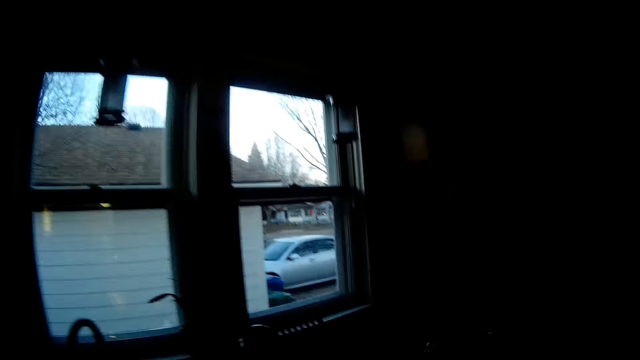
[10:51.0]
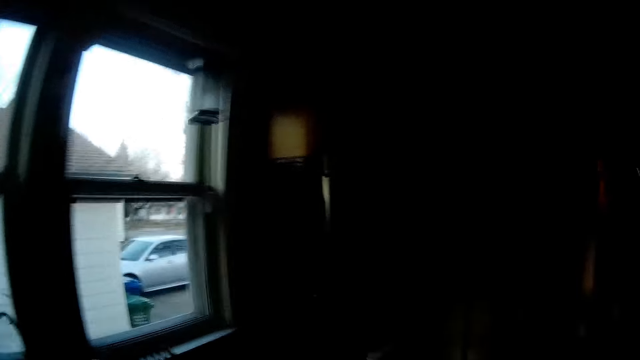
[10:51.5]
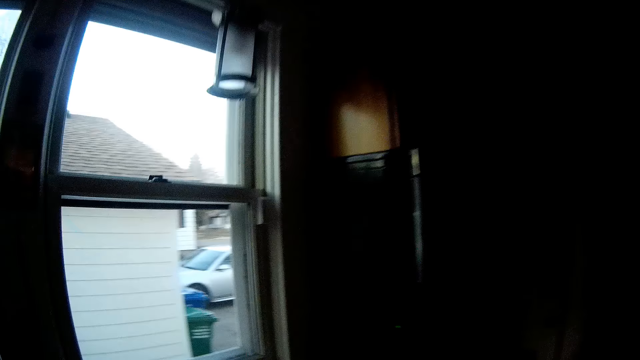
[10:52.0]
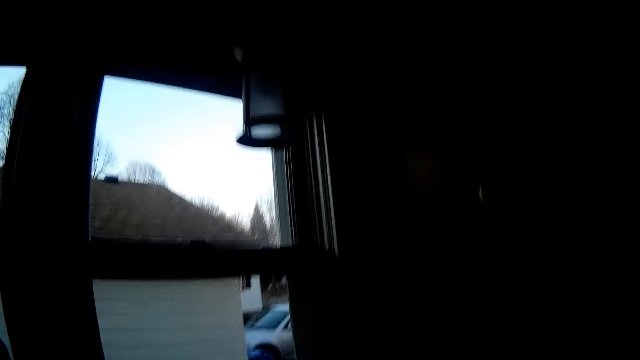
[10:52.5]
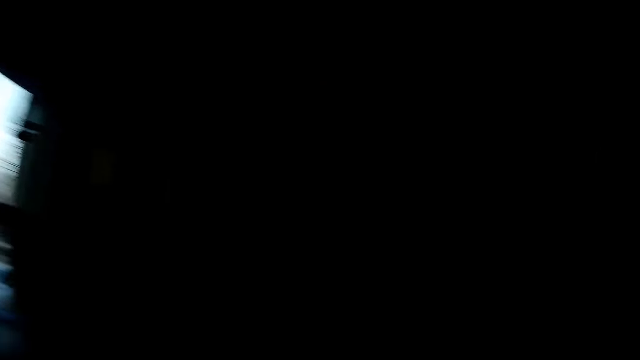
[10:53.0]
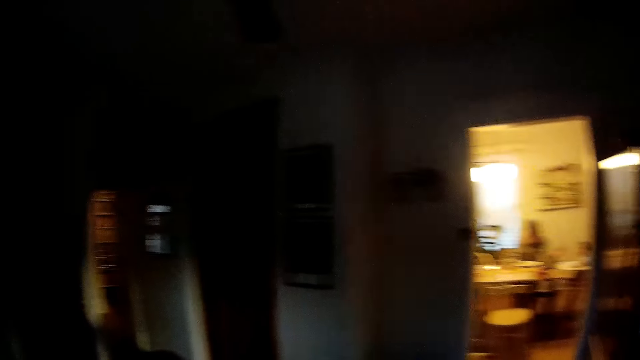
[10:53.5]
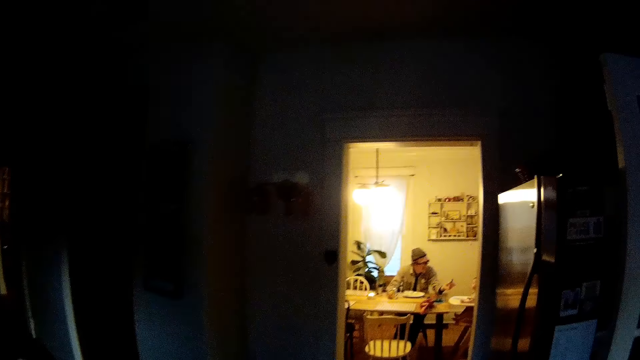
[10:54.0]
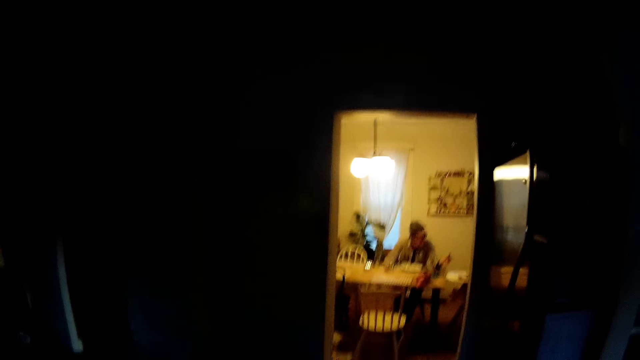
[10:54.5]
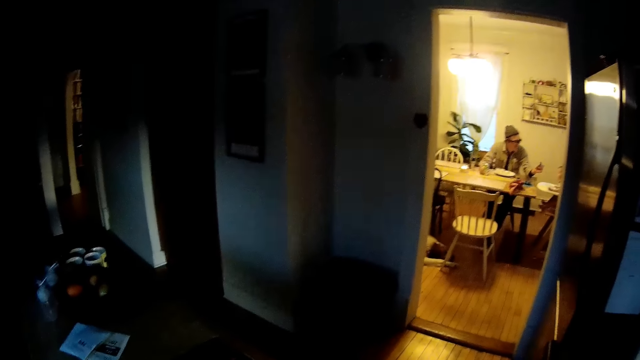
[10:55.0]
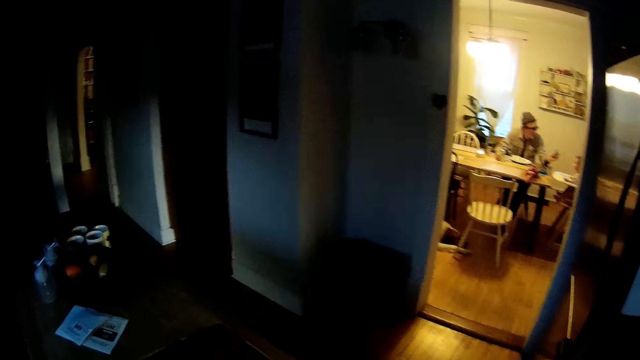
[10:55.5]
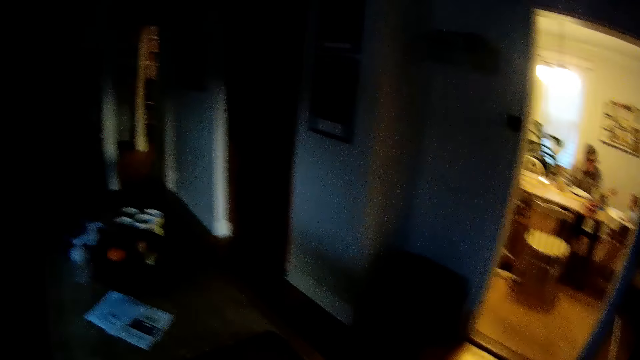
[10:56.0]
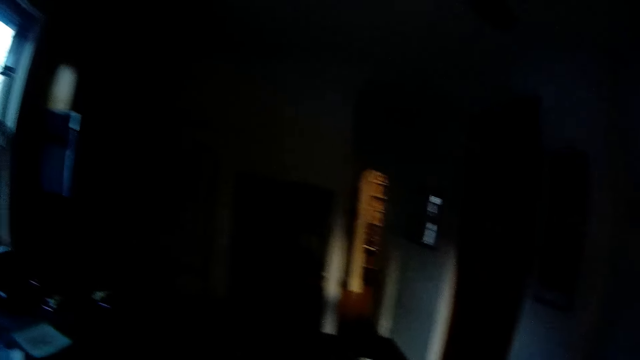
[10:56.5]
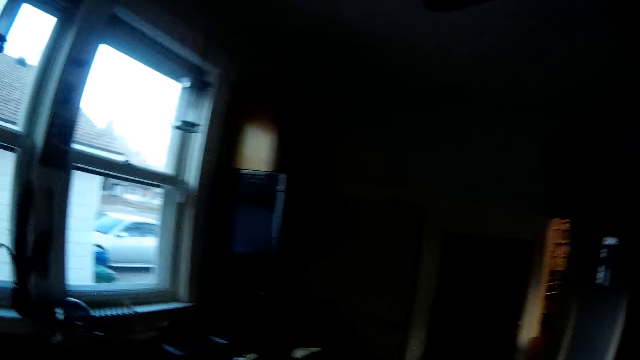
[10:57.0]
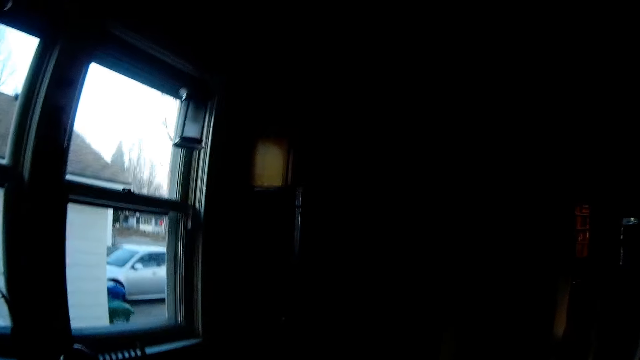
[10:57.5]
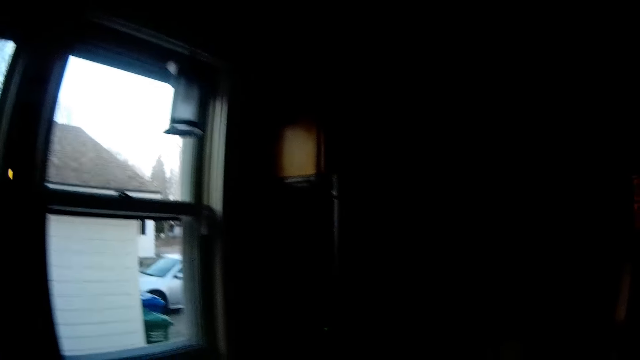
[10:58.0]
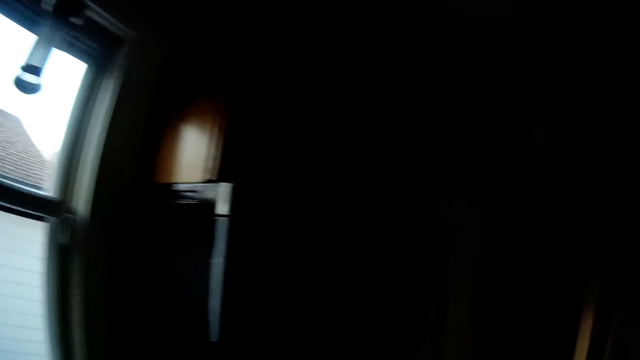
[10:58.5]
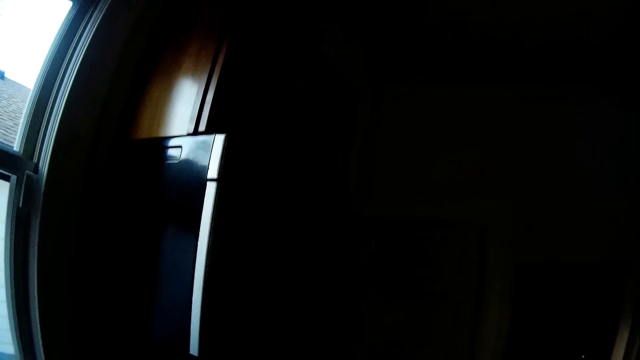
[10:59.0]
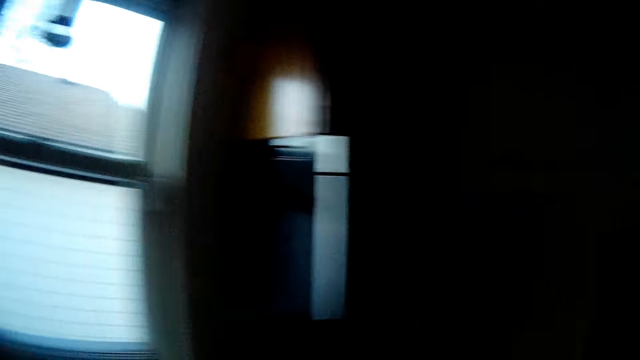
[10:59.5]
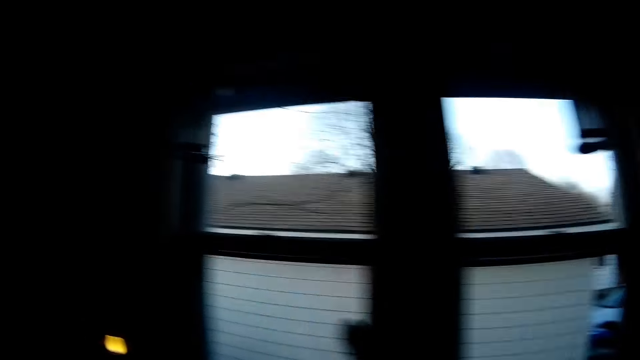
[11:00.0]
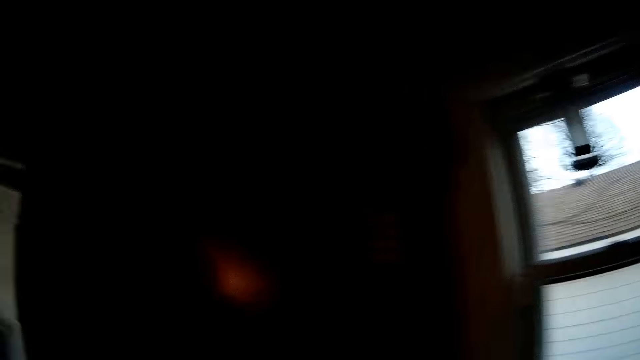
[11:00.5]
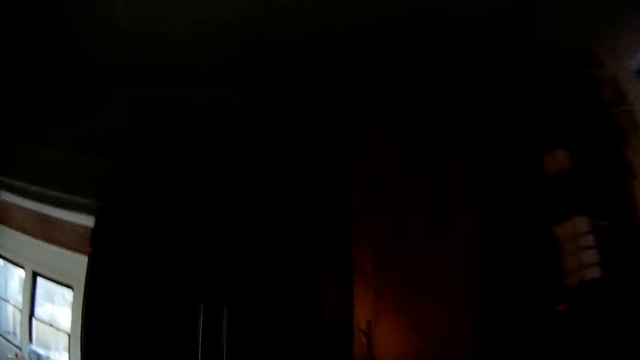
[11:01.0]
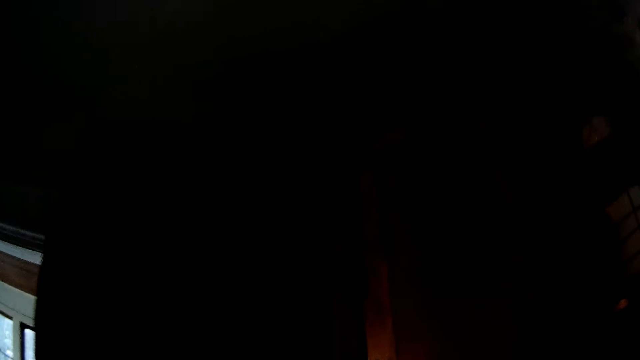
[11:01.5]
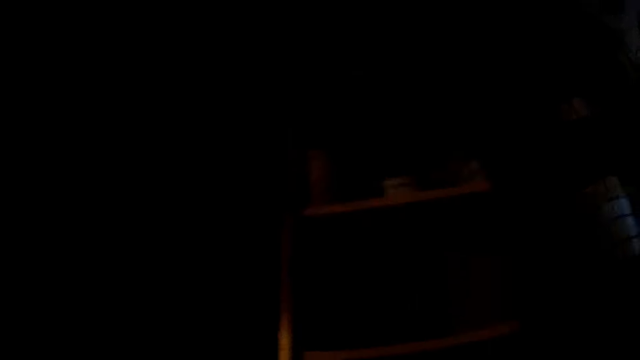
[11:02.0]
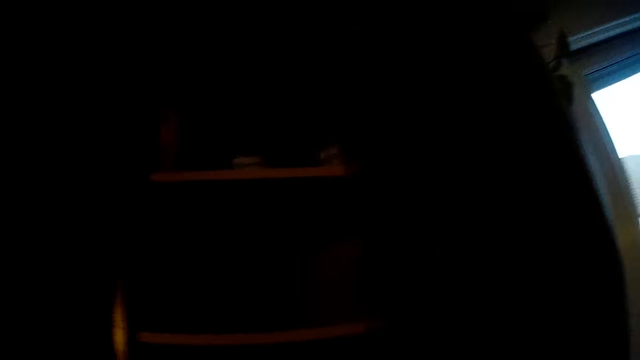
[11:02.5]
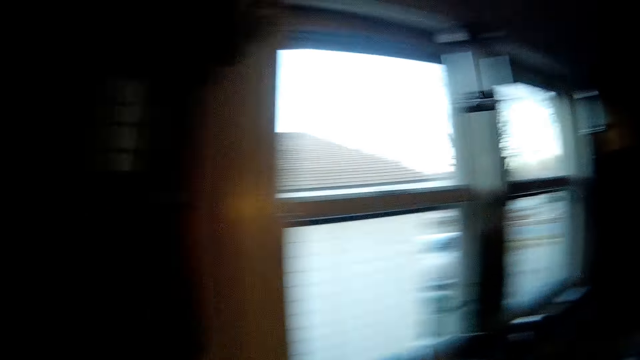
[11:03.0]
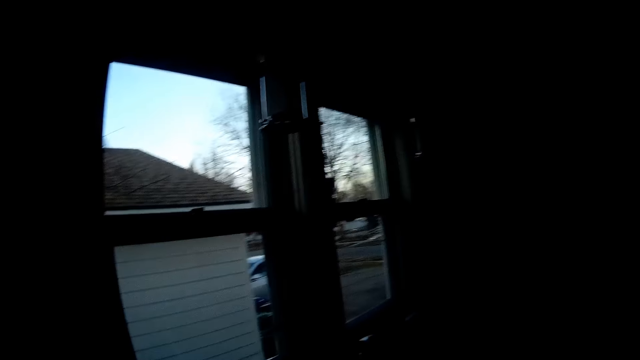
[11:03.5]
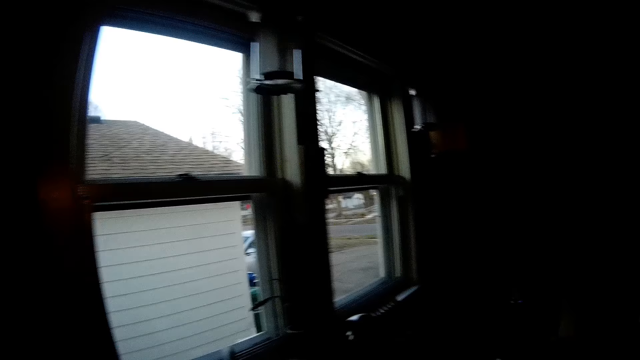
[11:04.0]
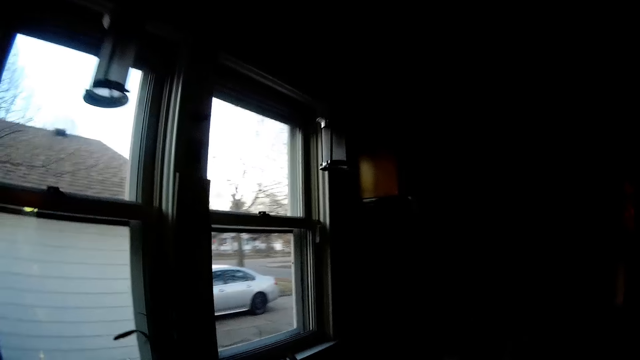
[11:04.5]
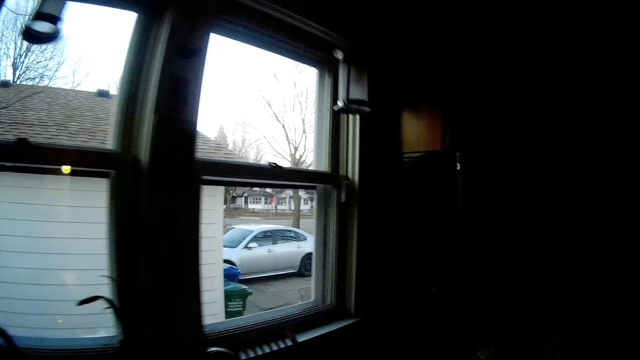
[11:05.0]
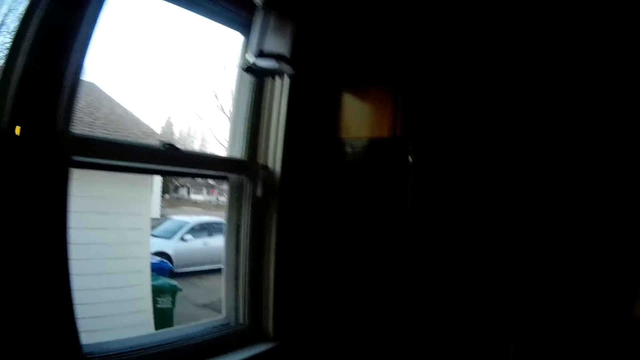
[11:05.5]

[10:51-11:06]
The camera wearer walks. She looks around. She opens the cabinet door with her right hand.

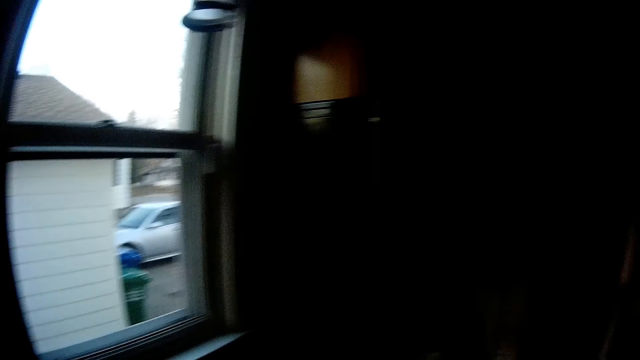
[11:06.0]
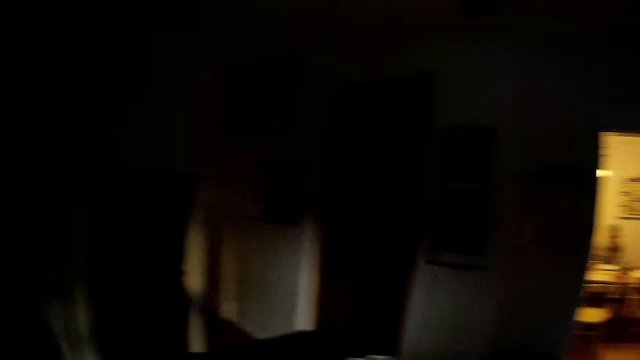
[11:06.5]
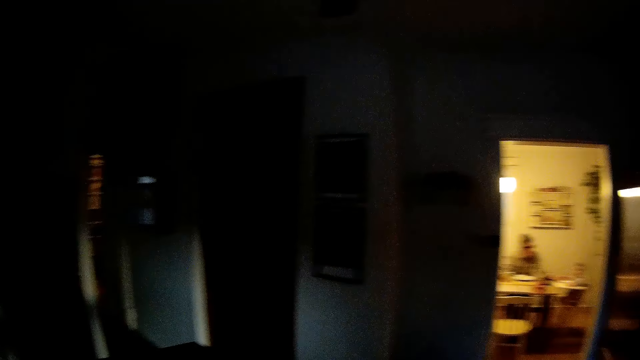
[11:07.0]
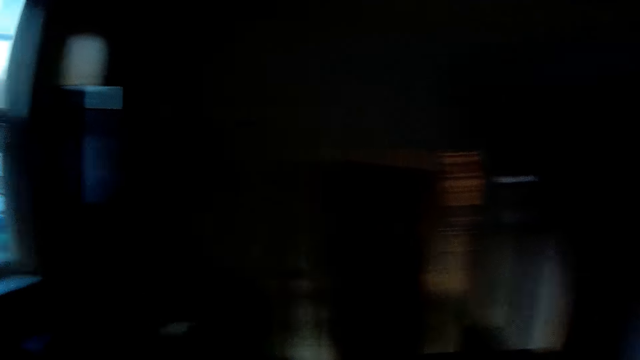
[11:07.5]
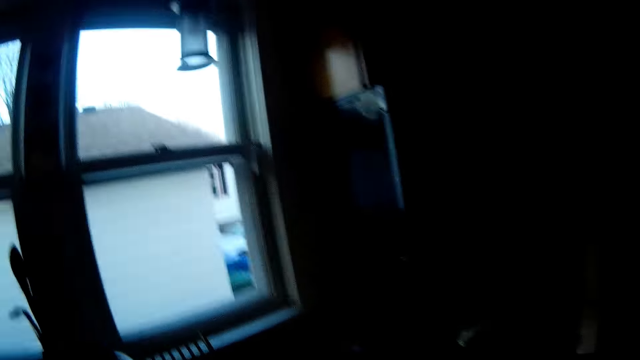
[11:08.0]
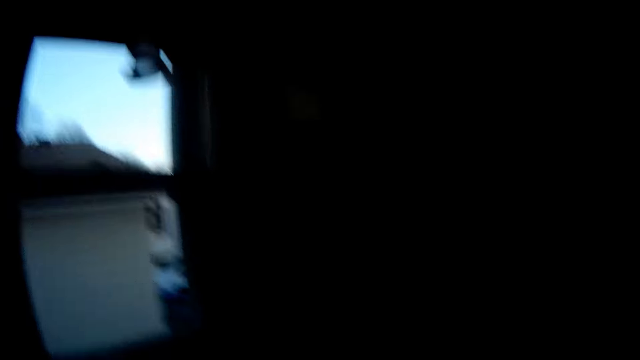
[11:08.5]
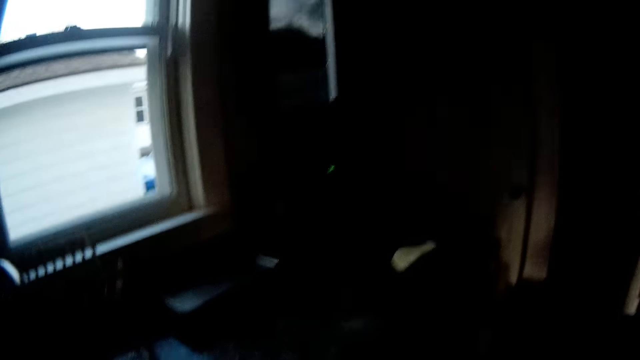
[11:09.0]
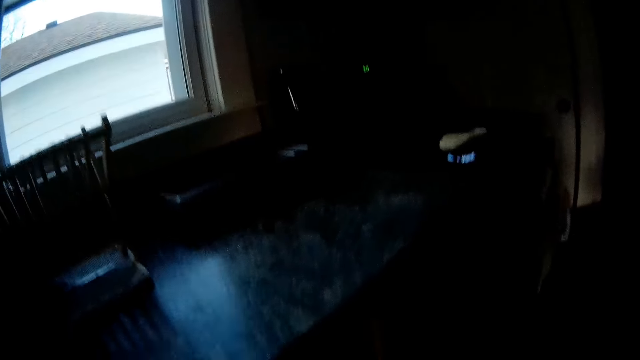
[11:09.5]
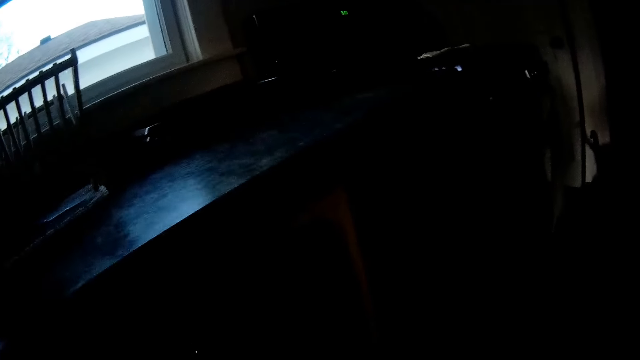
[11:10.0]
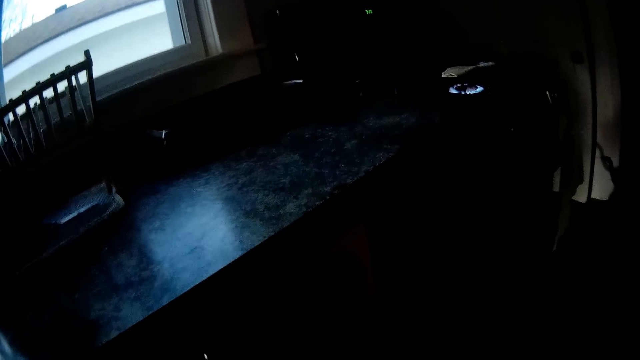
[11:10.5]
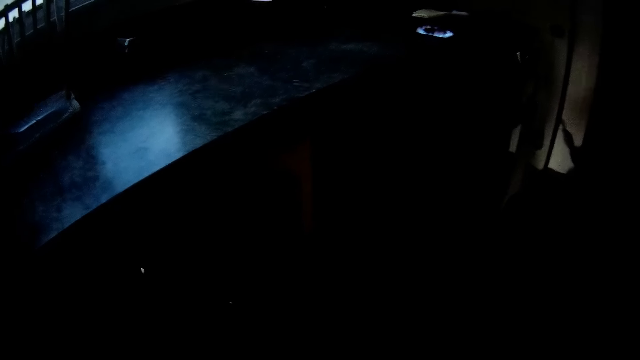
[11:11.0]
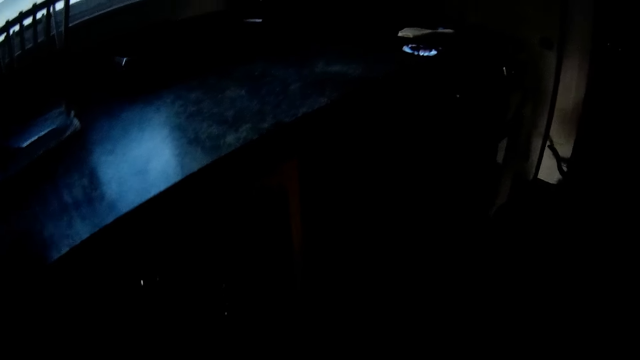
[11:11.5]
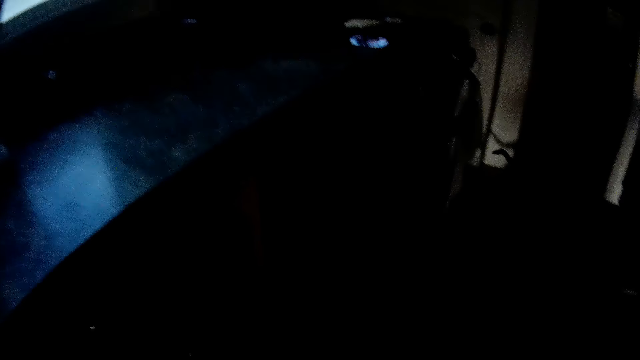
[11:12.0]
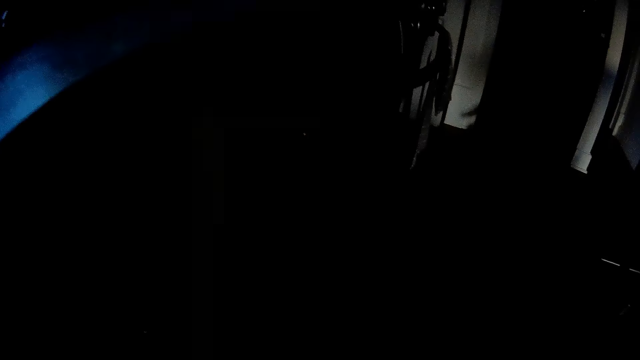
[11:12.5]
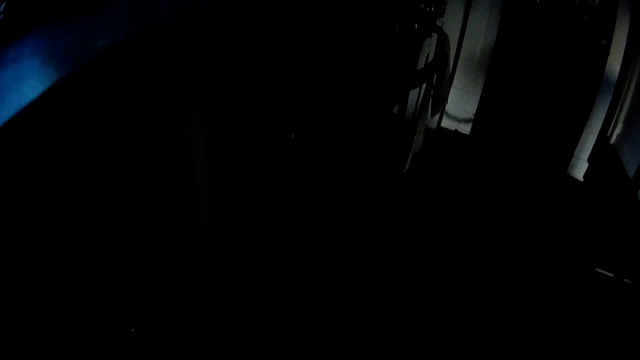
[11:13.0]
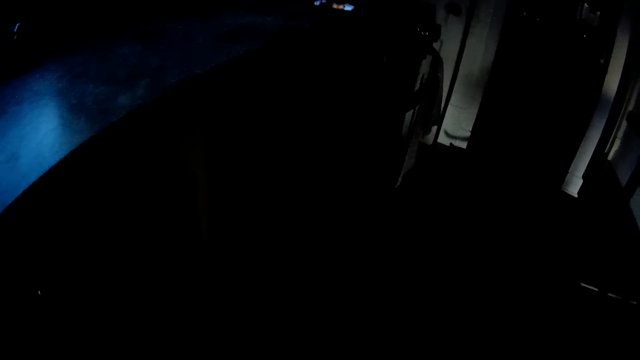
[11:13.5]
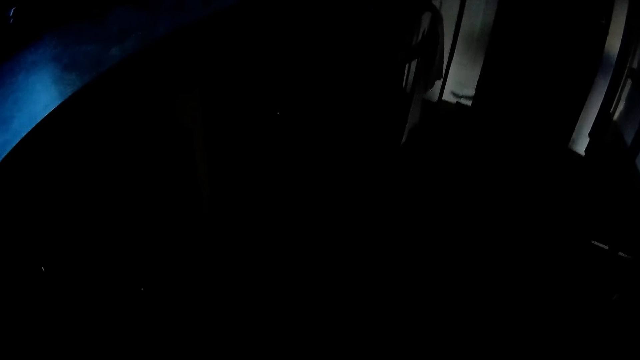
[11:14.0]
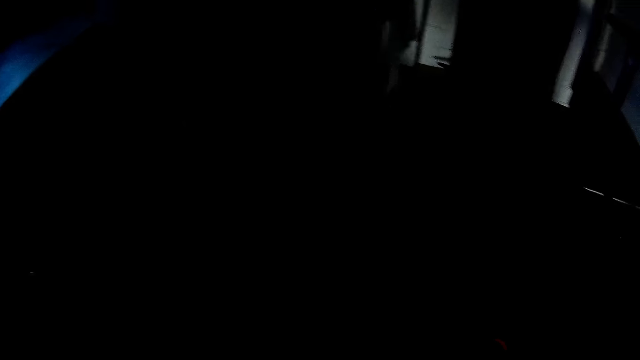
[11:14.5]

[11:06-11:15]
The camera wearer looks around.
